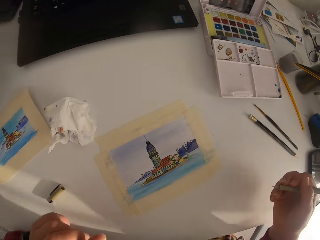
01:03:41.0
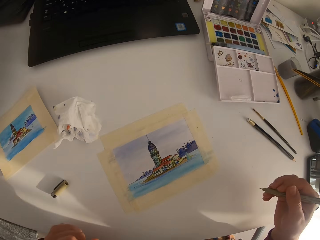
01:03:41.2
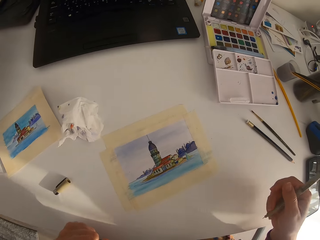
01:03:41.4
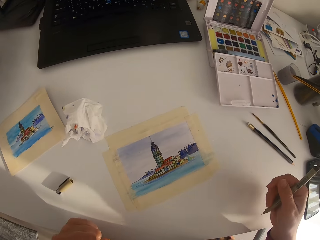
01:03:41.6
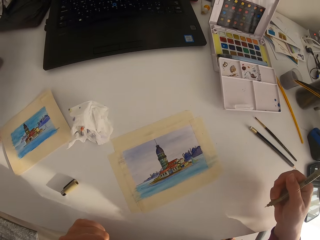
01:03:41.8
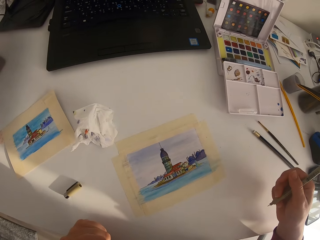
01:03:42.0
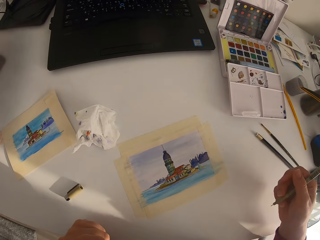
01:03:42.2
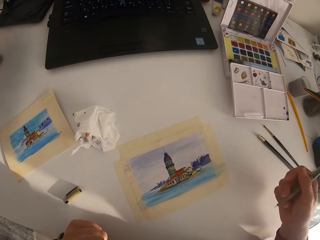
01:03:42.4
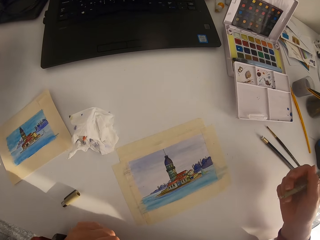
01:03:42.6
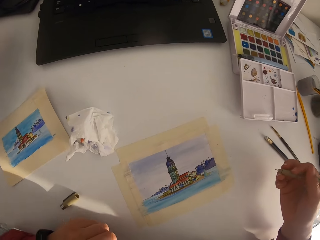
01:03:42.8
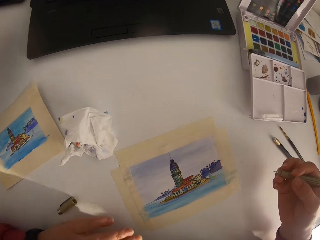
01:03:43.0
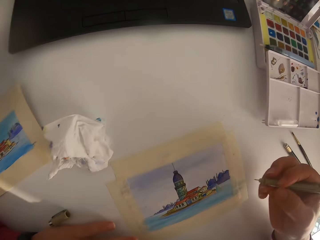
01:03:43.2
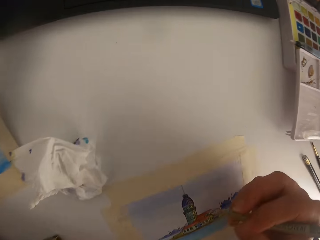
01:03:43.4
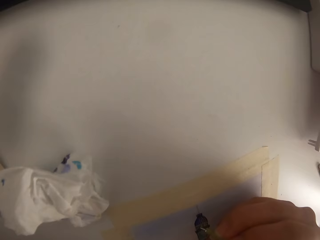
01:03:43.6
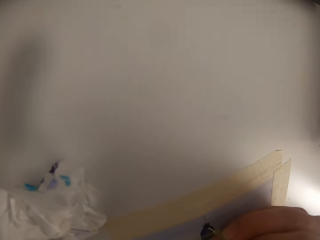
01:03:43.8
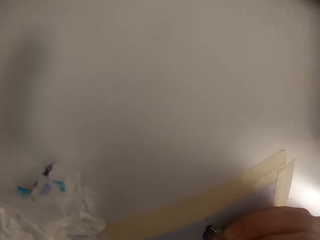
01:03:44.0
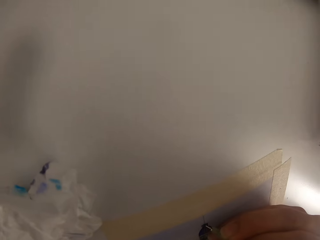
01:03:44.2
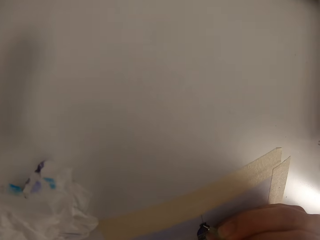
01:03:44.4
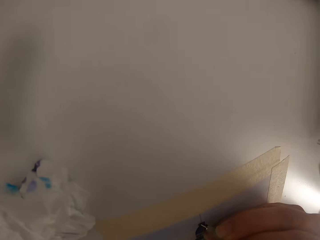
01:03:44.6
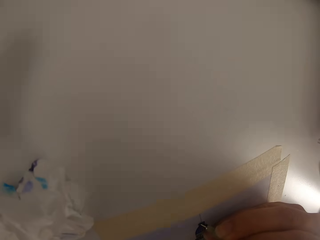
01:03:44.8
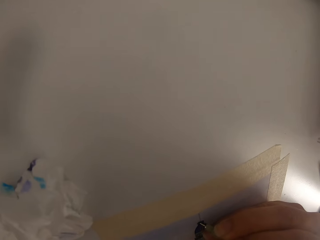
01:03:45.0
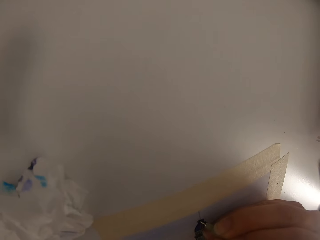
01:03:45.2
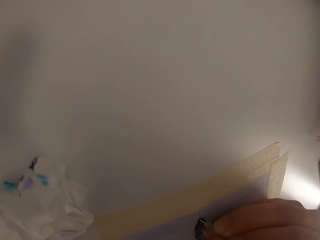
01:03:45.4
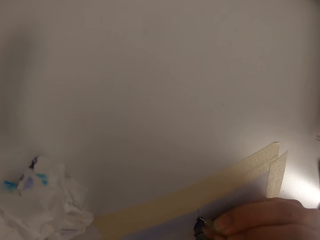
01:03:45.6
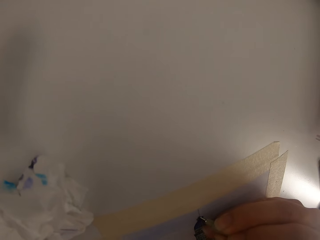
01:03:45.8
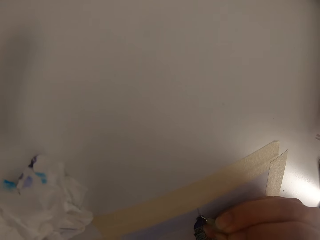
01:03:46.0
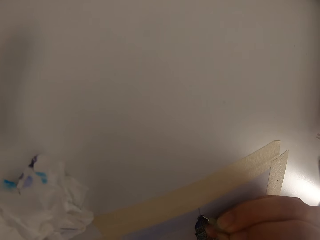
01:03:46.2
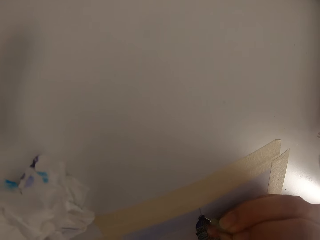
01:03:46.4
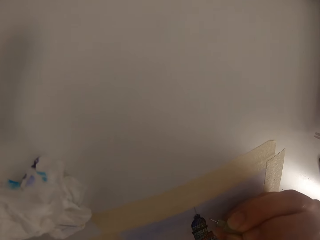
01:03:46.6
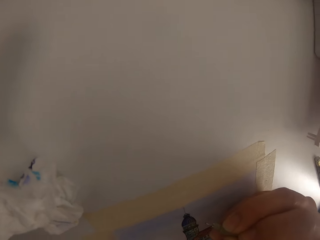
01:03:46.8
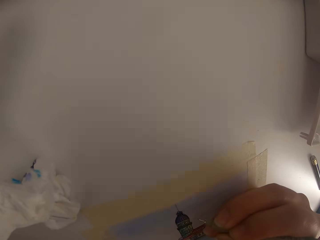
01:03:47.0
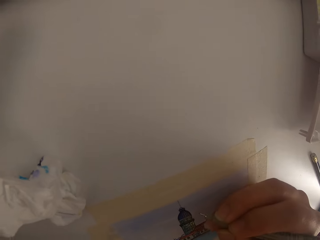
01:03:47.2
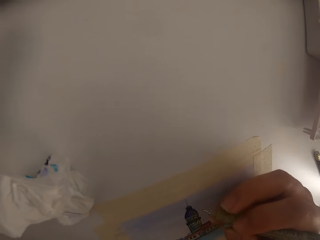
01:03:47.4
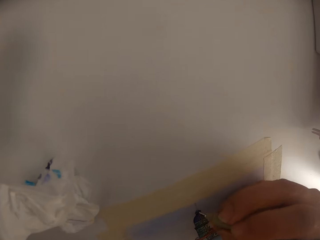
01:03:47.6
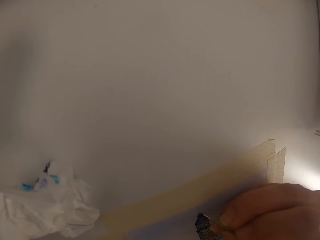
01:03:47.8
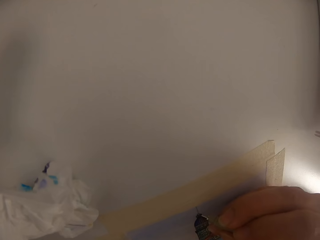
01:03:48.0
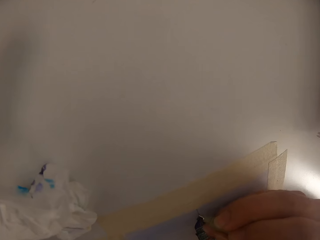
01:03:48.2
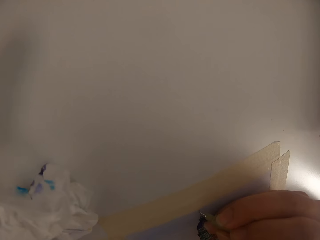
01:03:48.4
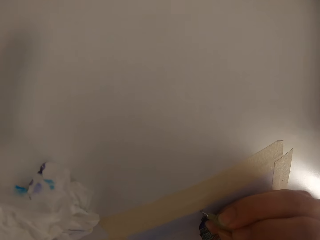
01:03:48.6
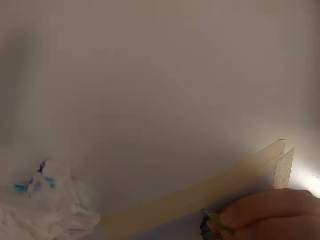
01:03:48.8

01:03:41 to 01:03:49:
The camera wearer stops drawing. They draw a picture.

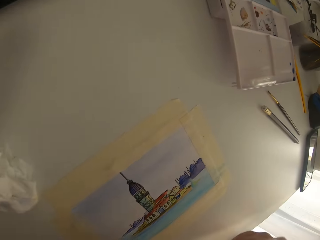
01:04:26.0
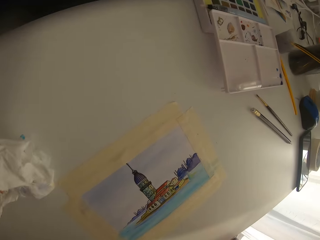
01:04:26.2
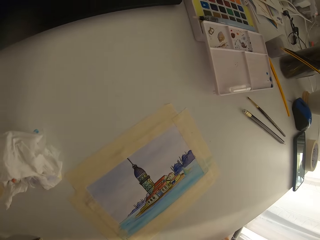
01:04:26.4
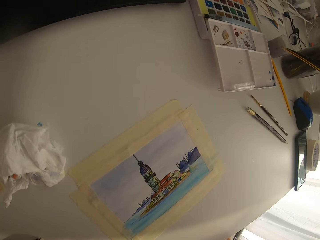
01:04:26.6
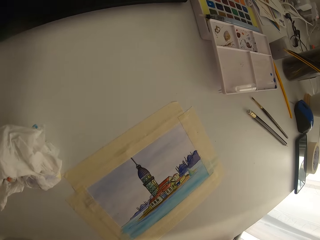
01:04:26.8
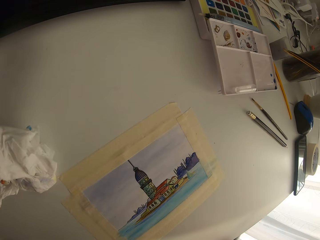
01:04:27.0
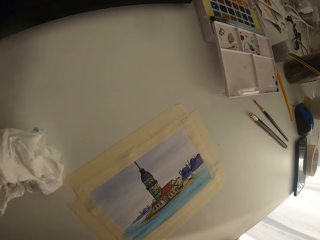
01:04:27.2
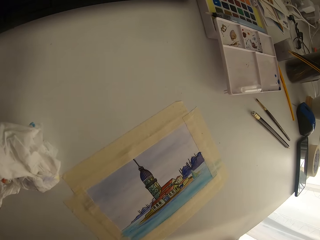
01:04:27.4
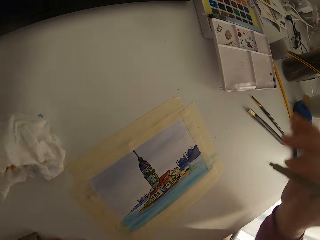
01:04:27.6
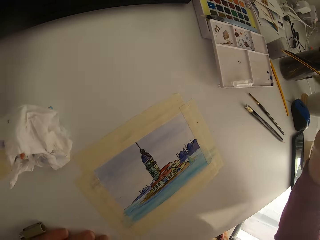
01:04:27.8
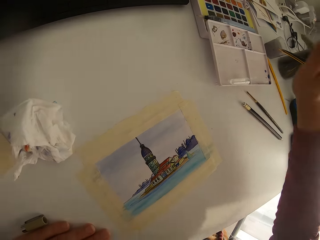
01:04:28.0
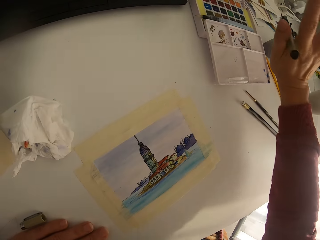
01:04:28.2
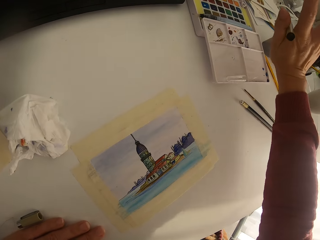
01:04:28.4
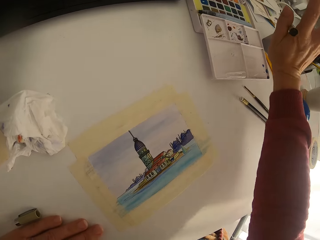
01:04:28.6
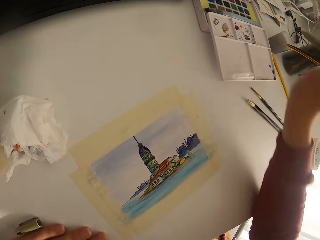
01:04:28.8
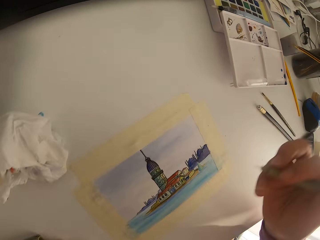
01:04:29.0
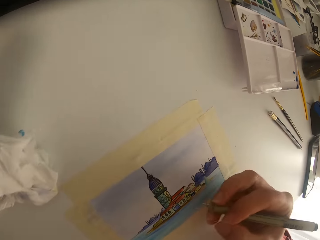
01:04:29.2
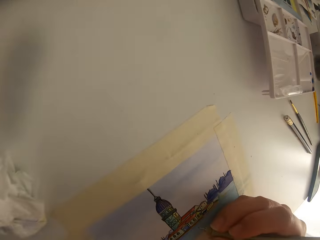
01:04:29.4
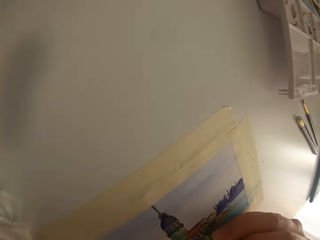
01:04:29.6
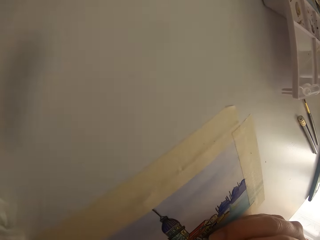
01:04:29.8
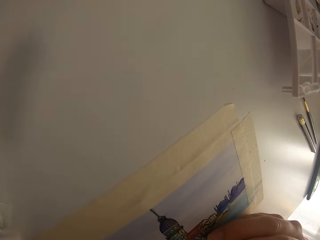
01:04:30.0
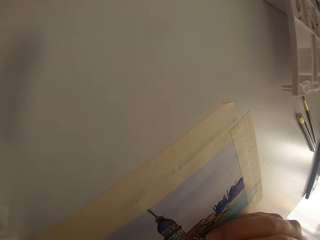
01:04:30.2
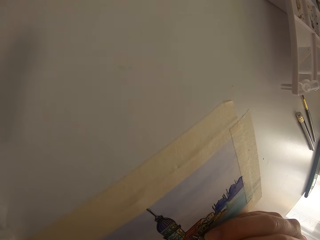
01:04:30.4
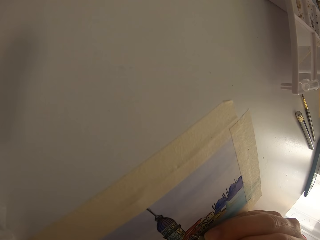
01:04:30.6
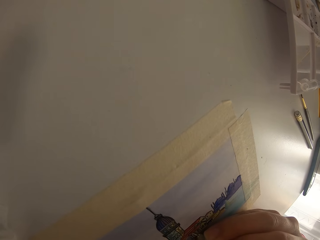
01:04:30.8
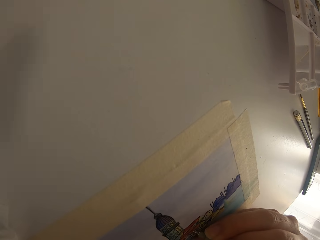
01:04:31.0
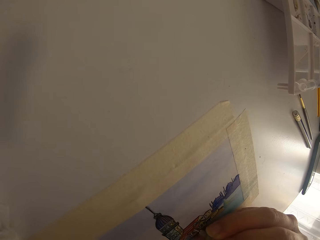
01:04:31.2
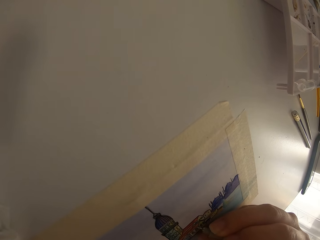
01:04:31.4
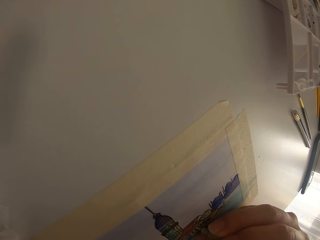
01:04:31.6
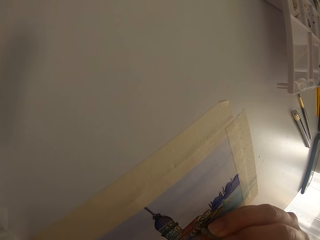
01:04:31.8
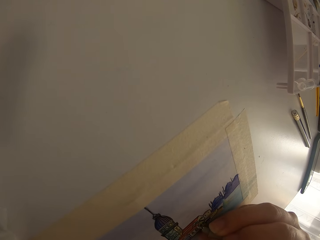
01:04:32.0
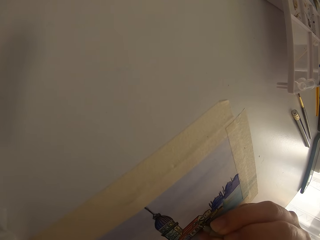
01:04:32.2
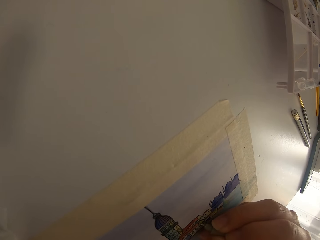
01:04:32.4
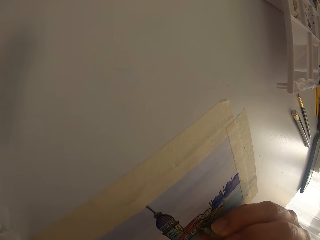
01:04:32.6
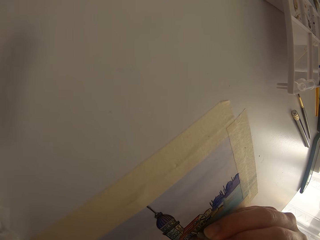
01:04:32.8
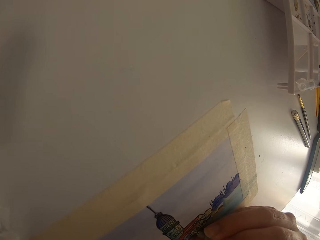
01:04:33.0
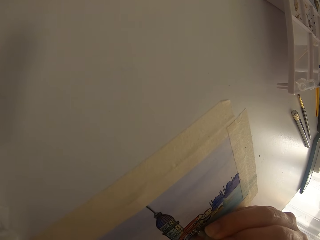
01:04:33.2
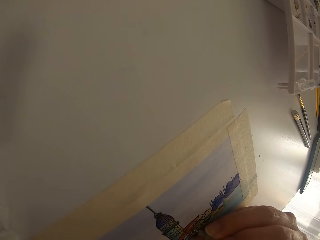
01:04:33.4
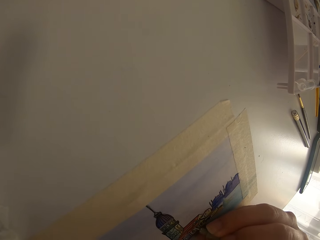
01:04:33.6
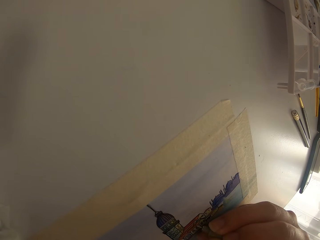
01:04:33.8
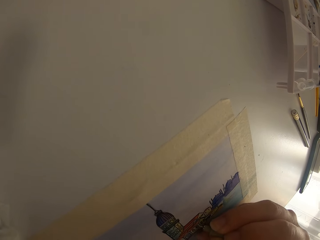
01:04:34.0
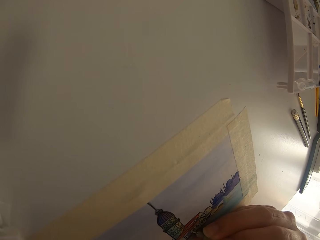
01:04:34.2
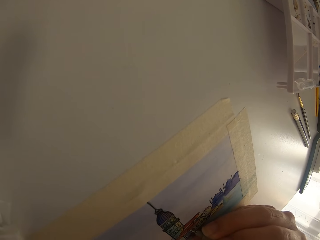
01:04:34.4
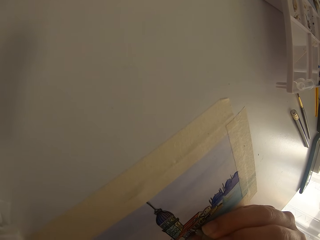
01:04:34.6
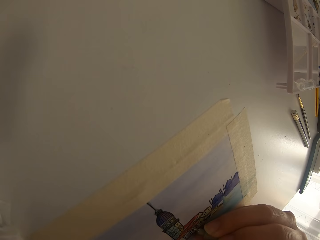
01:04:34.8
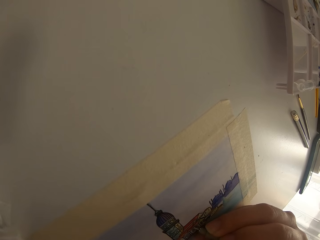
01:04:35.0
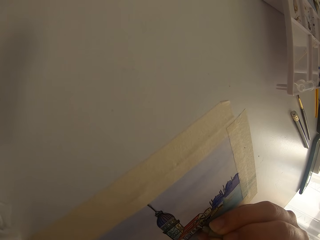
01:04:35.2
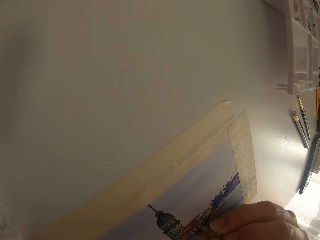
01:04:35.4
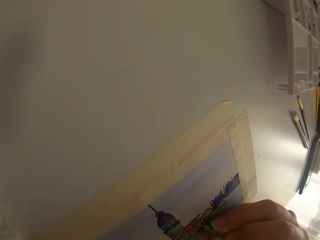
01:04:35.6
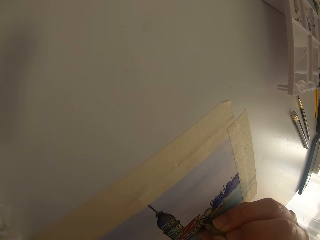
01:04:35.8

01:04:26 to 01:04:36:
The camera wearer stops drawing. They stretch their hand. They draw a picture on a paper.

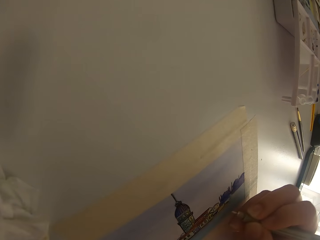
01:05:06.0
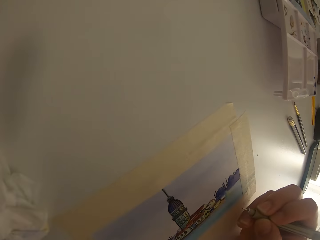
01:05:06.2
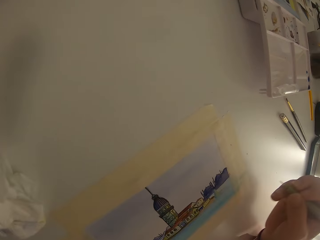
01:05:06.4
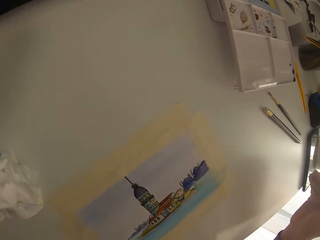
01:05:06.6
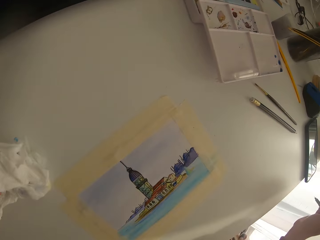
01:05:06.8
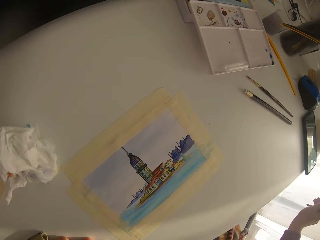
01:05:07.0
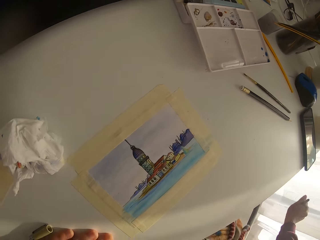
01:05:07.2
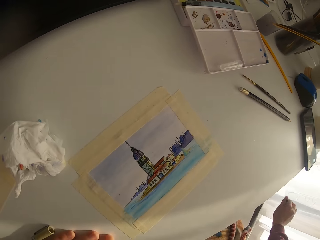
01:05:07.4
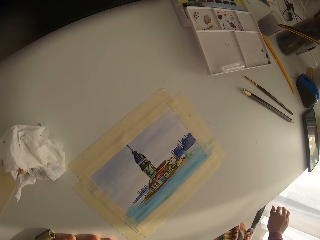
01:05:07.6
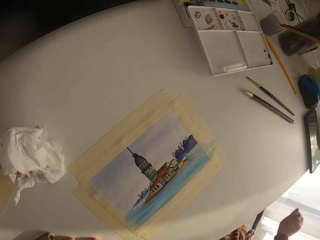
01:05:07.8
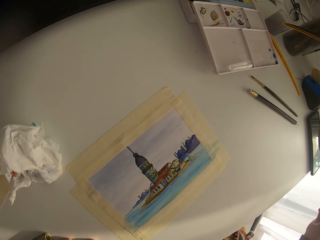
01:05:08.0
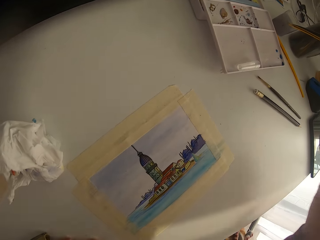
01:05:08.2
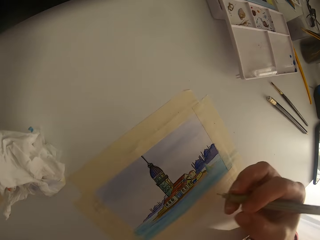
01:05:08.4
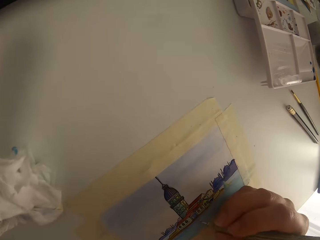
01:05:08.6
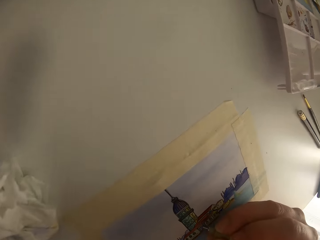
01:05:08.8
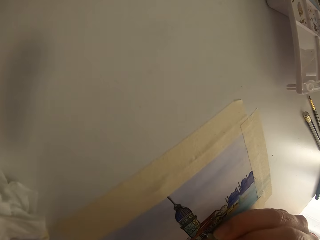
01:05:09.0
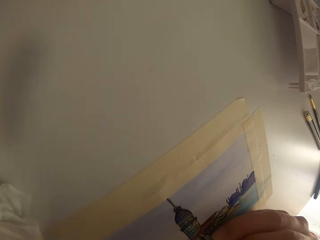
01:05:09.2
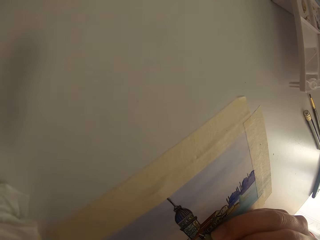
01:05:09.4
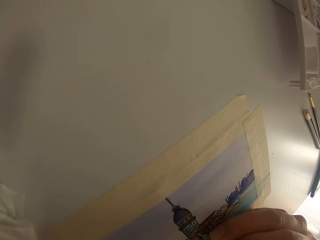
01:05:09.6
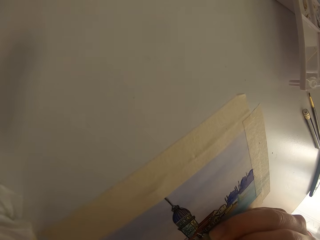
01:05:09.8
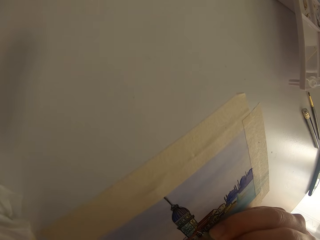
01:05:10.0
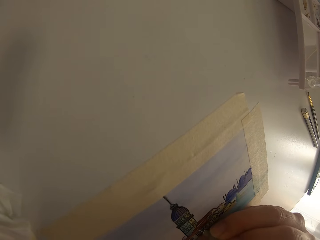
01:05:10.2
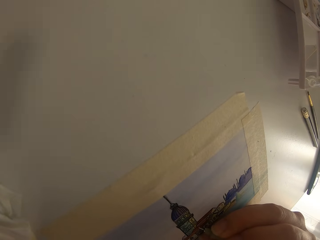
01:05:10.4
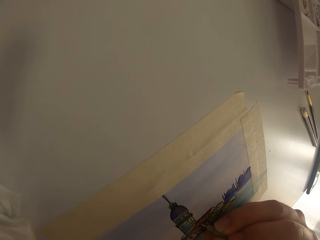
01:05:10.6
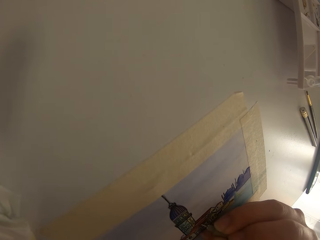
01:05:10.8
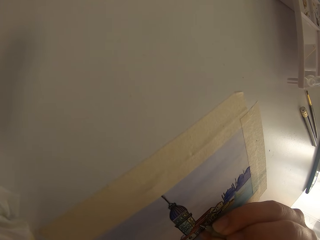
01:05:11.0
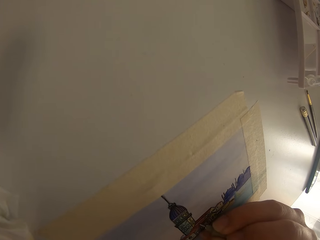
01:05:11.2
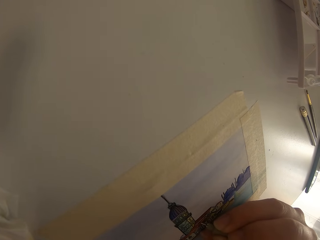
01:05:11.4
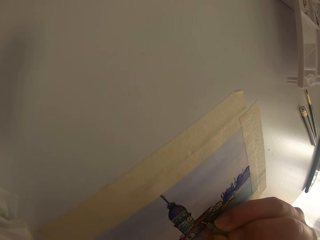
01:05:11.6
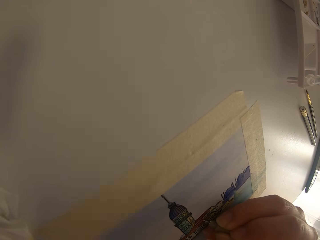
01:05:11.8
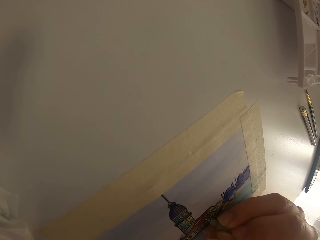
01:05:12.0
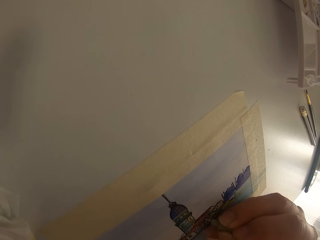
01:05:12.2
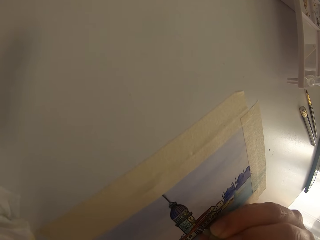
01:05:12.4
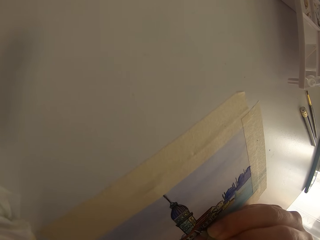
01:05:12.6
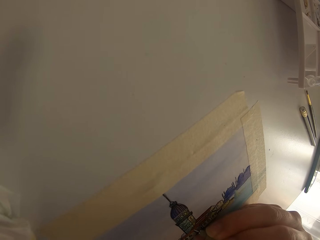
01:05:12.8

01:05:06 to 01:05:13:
The camera wearer stretches their hand. They draw on a paper.
